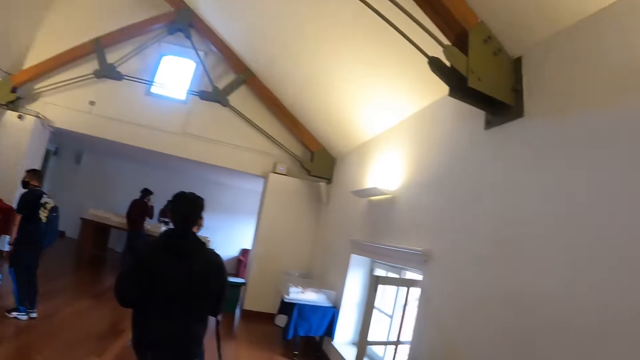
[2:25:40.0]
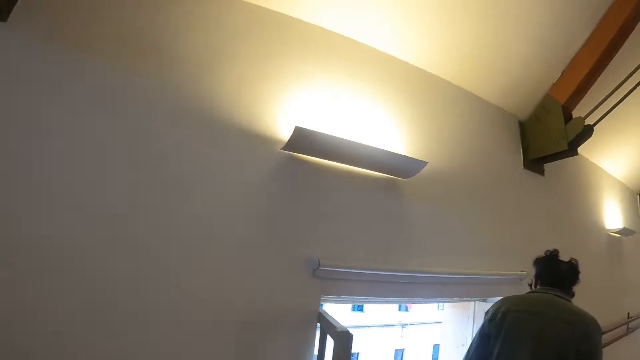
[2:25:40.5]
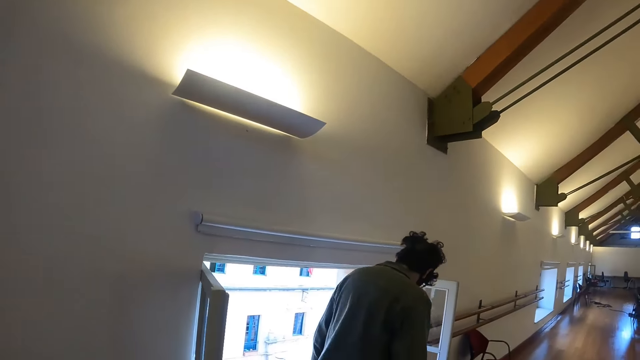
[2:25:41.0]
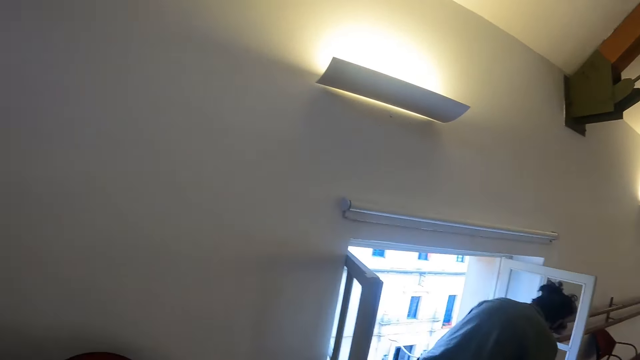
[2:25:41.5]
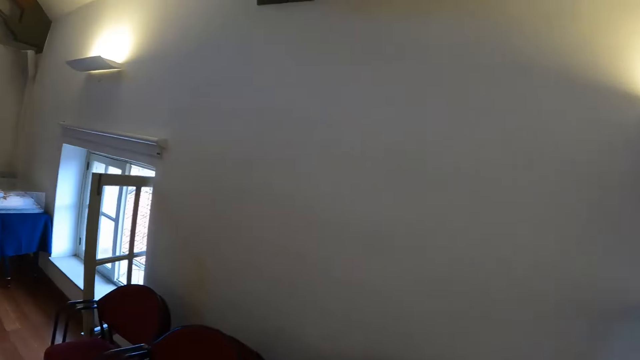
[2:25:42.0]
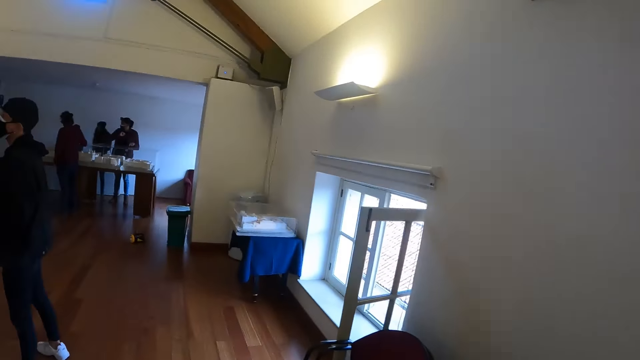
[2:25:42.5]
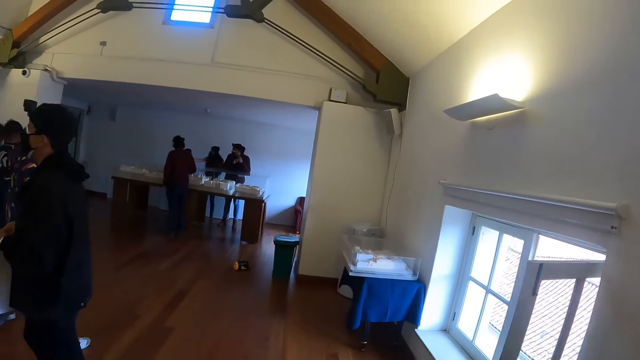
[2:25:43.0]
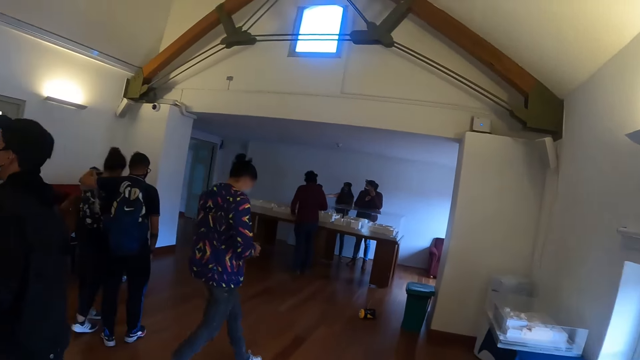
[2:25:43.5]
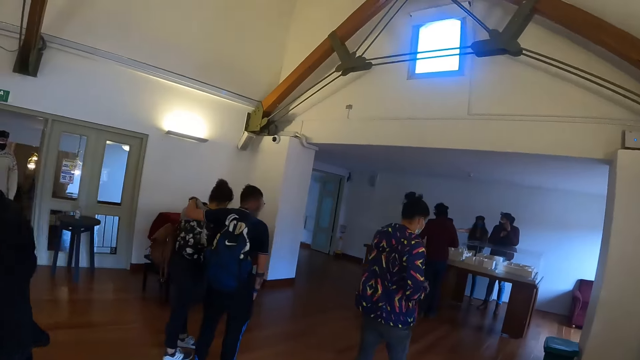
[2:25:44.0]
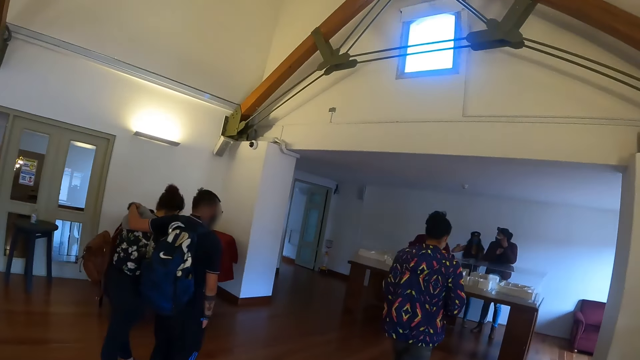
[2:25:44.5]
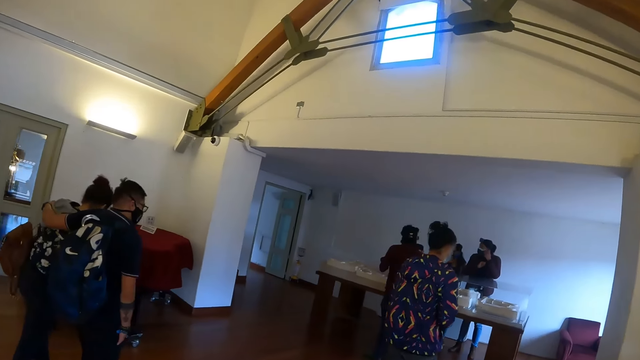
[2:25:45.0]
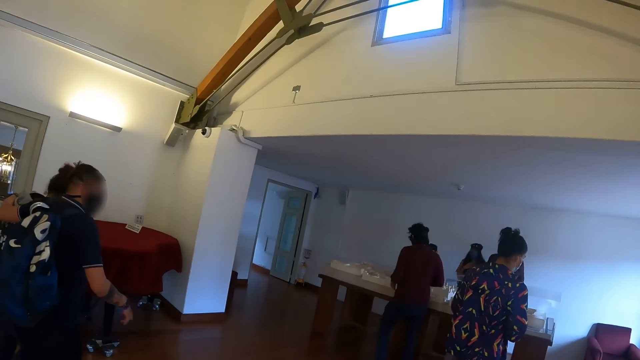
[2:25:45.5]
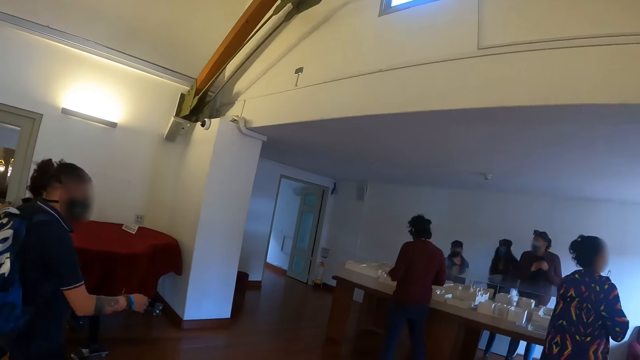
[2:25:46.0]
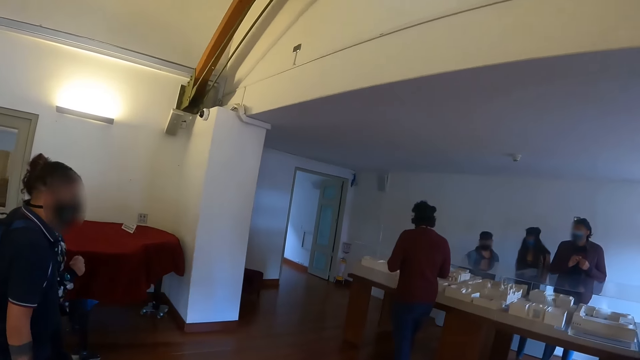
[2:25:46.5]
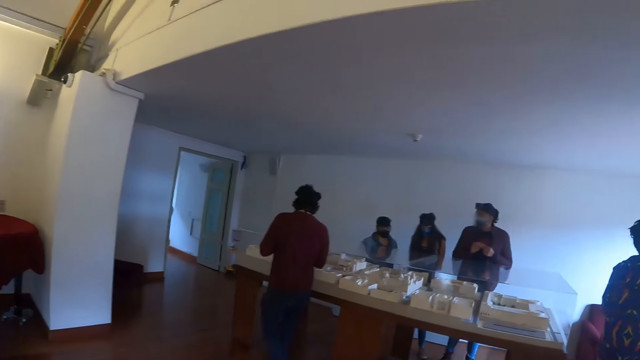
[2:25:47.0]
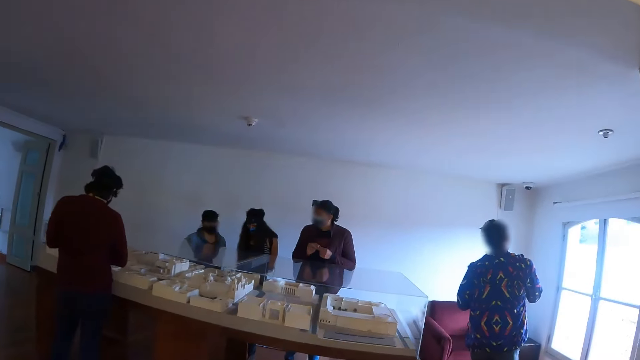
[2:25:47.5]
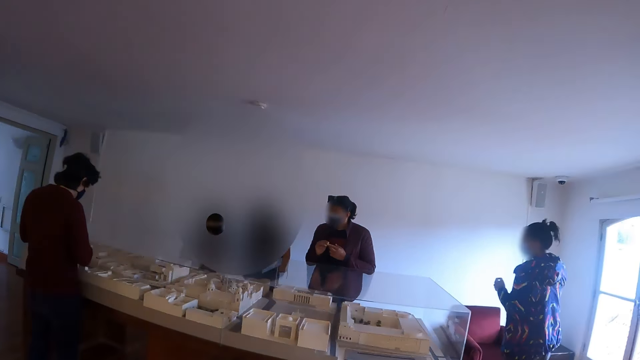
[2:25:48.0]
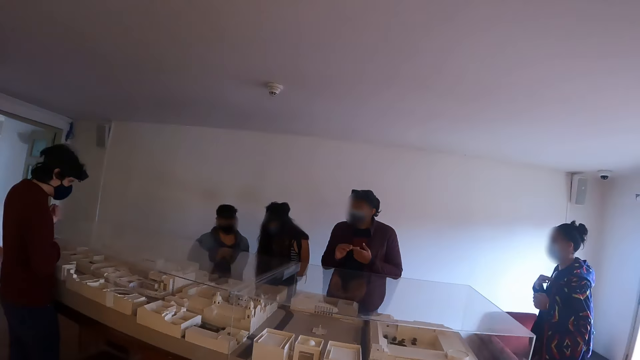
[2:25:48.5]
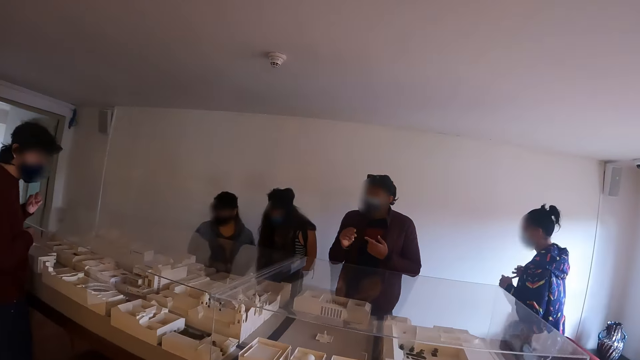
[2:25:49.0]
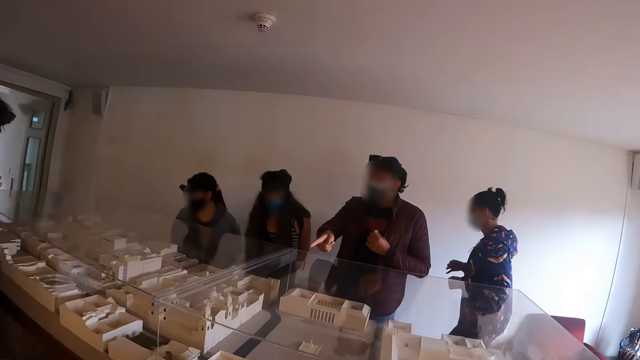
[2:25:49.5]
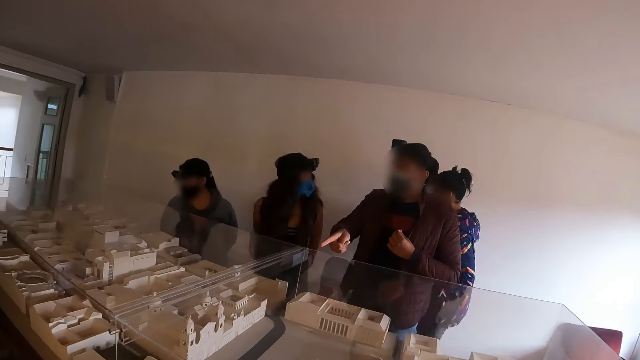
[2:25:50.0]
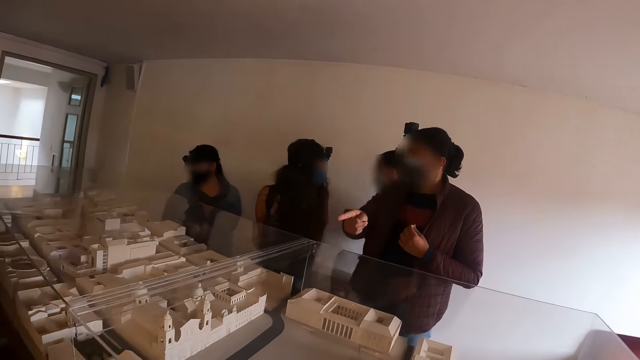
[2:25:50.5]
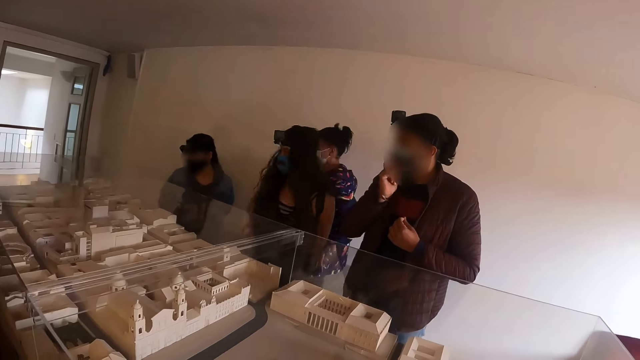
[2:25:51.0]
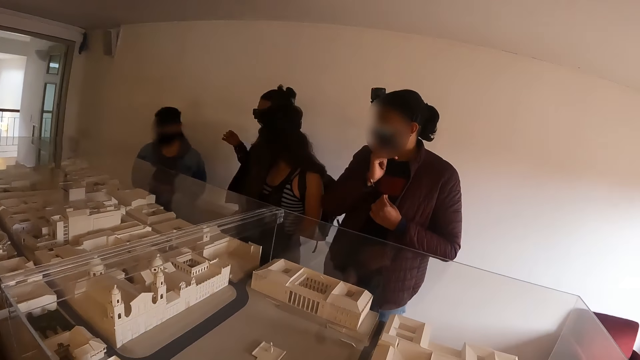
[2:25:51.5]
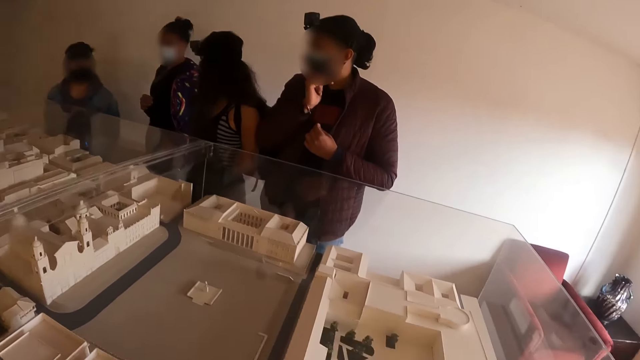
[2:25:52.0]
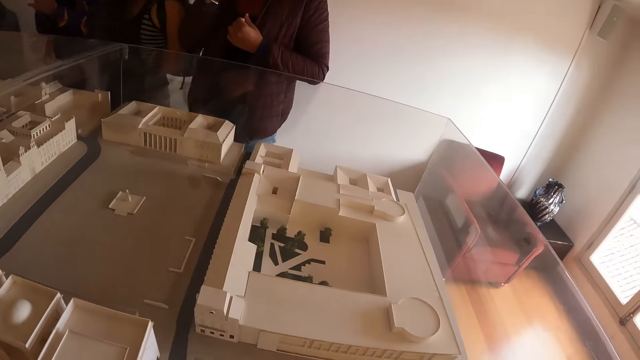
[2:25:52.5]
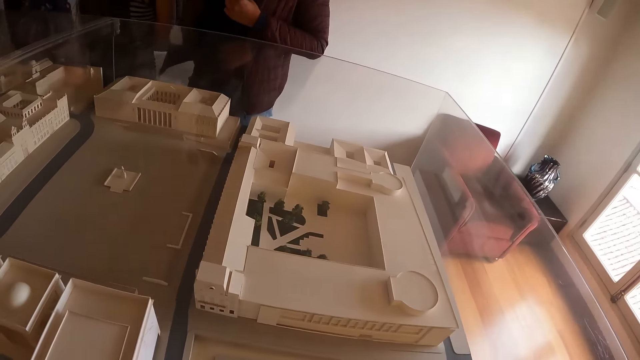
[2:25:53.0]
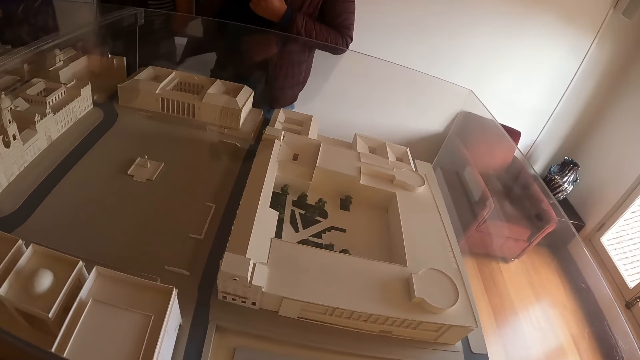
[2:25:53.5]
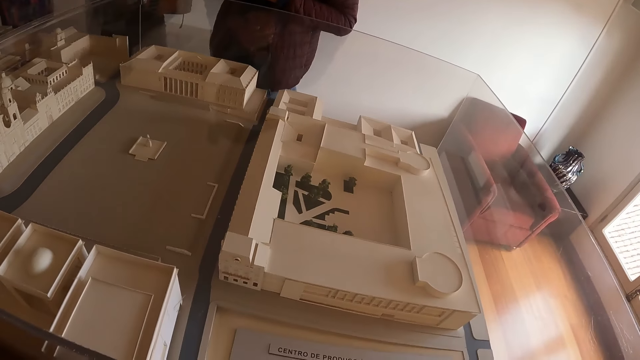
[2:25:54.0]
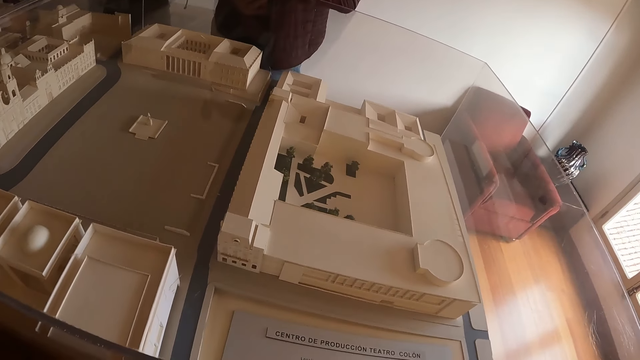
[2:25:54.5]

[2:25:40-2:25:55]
The camera wearer looks at a person. They walk in the hall. A man and a lady walk around the room. The man dialogues with the lady. The camera wearer takes a photo with a phone. Another lady dialogues with yet another lady at the counter. The camera wearer looks at the architecture model house.

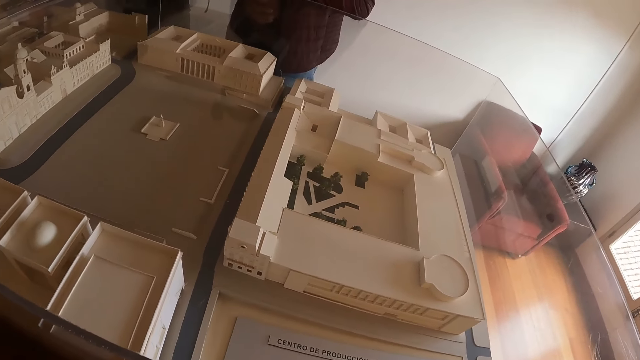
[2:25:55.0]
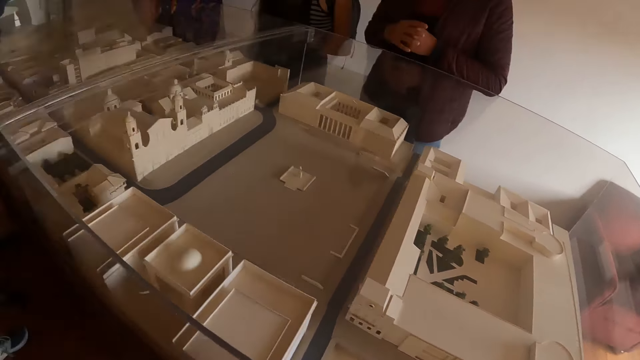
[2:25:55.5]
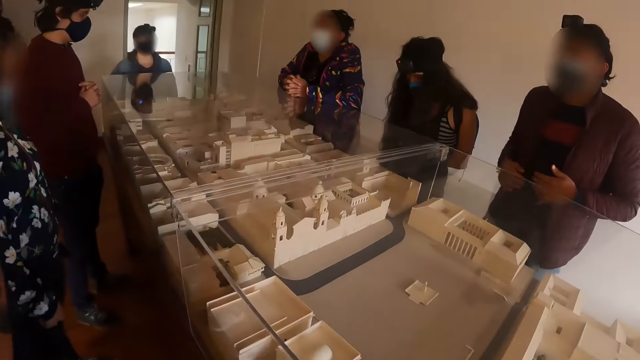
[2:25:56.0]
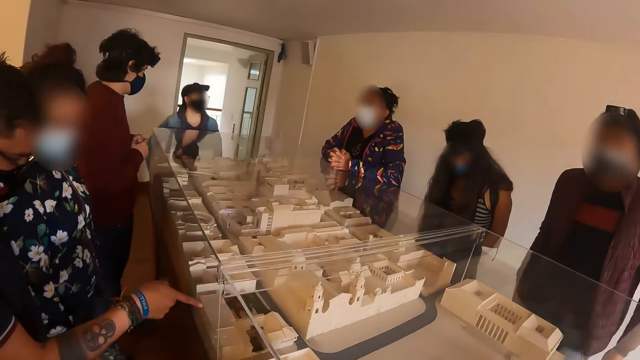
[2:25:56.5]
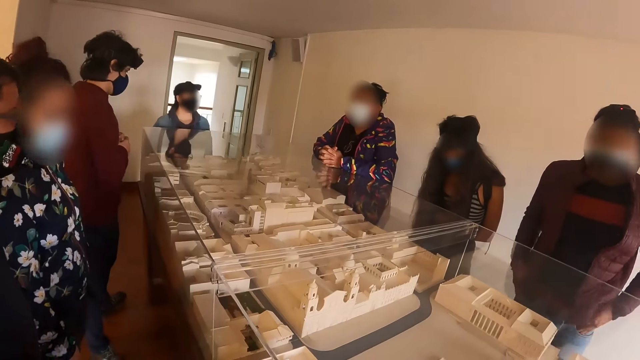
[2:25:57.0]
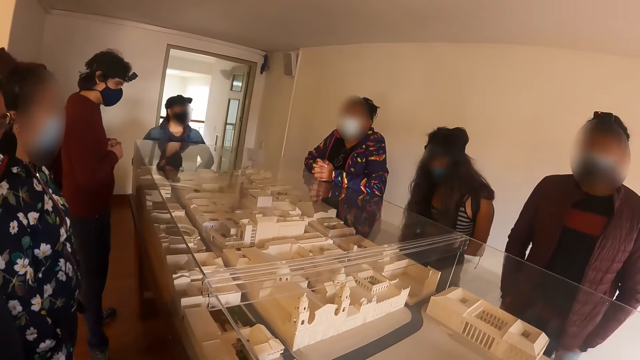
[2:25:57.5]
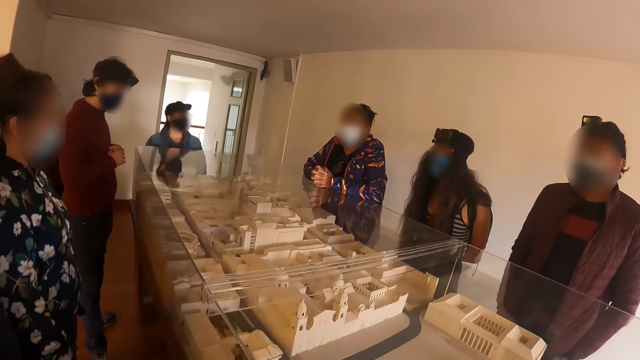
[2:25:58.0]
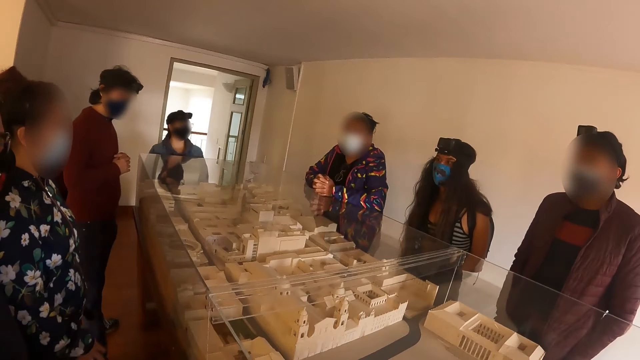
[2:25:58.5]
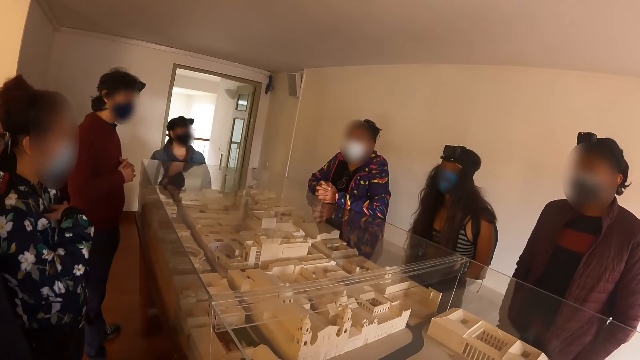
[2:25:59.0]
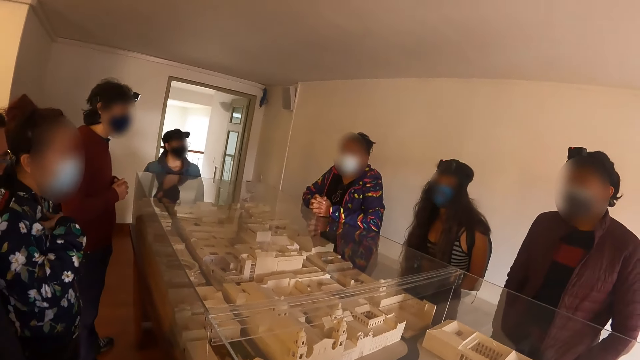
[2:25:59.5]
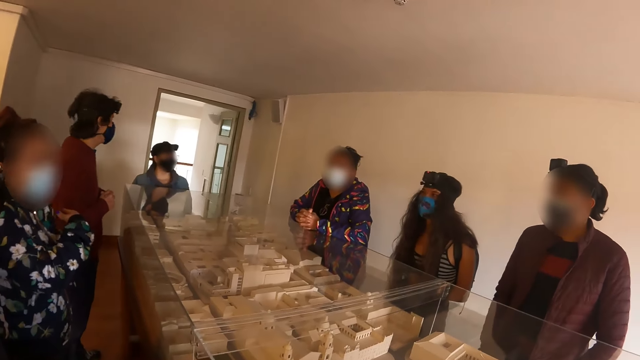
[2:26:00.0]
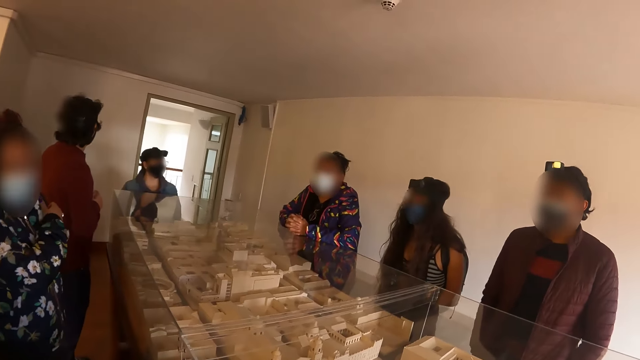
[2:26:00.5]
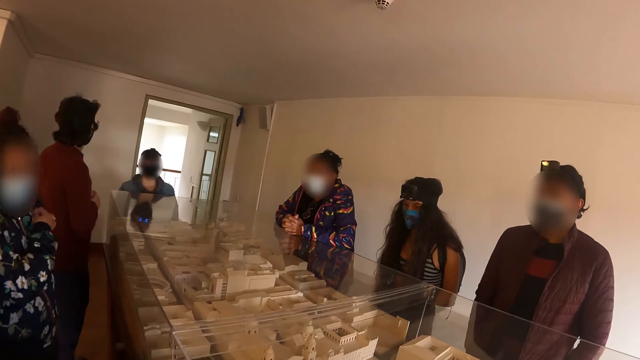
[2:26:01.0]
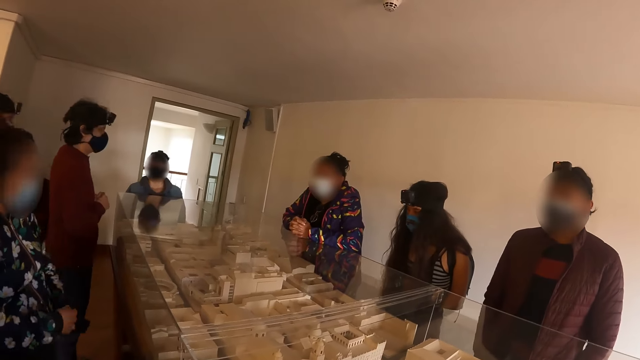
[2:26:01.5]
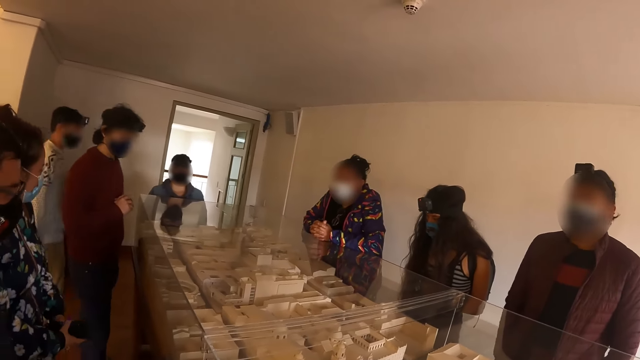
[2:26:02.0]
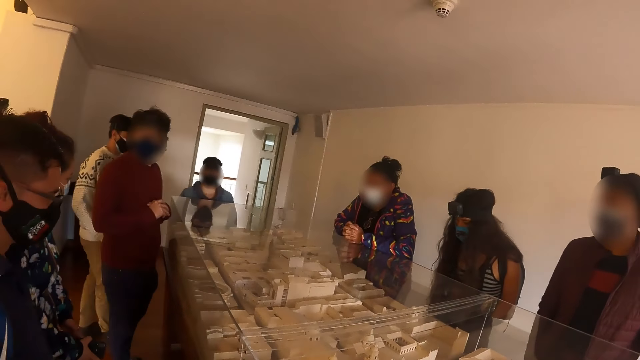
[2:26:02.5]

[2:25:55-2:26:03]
Three ladies and four men gather at the counter. One lady communicates to another lady, and the four men gather at the counter. The camera wearer looks at an instructor.
